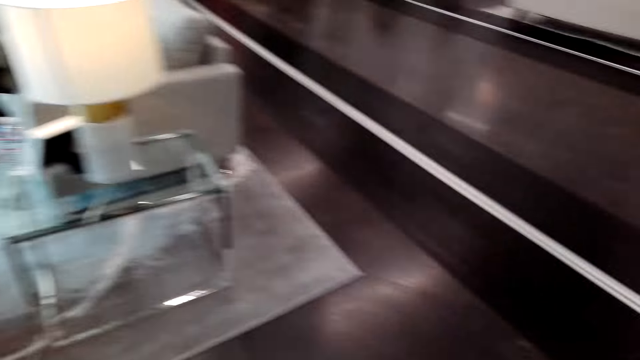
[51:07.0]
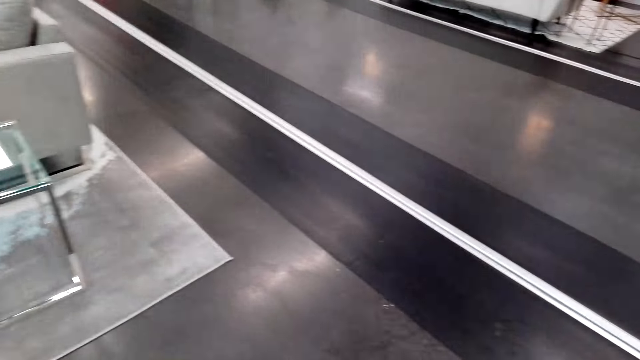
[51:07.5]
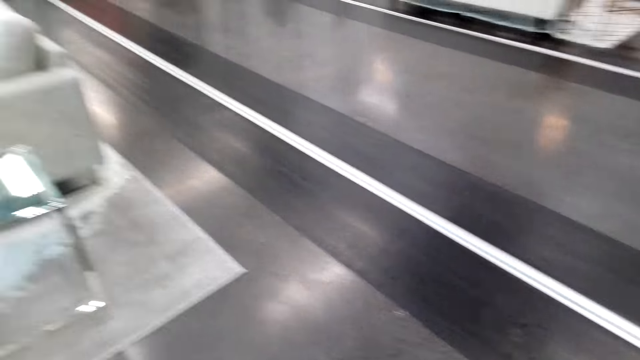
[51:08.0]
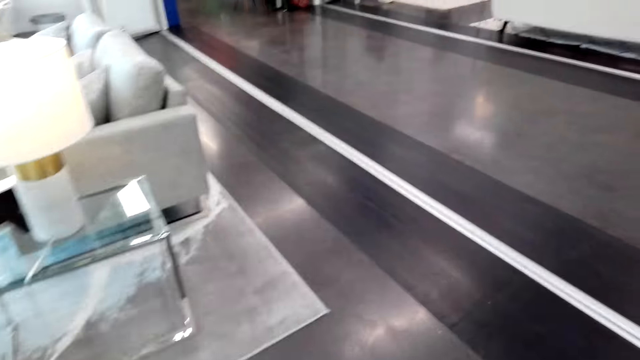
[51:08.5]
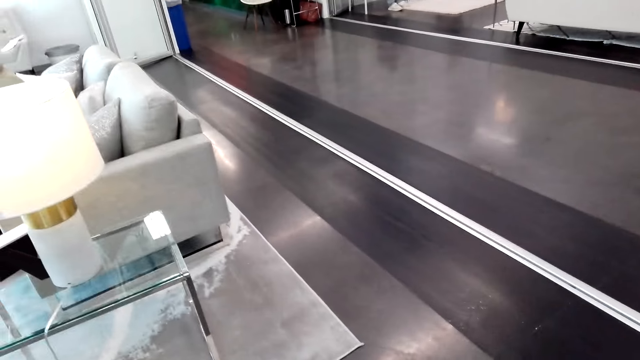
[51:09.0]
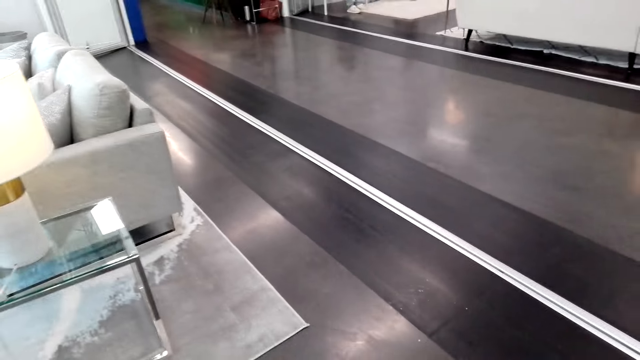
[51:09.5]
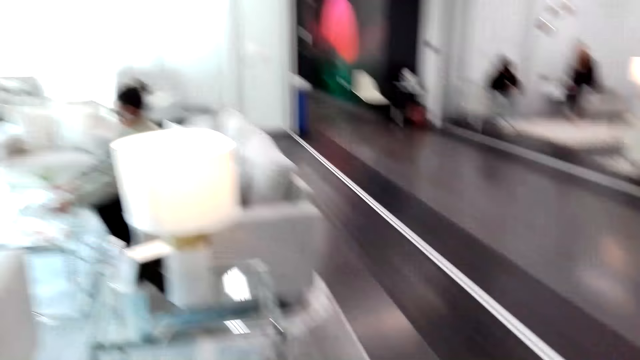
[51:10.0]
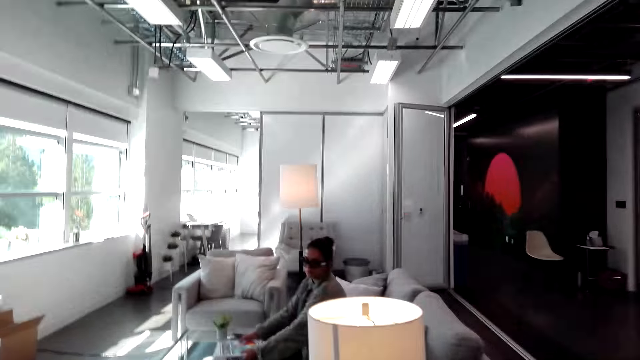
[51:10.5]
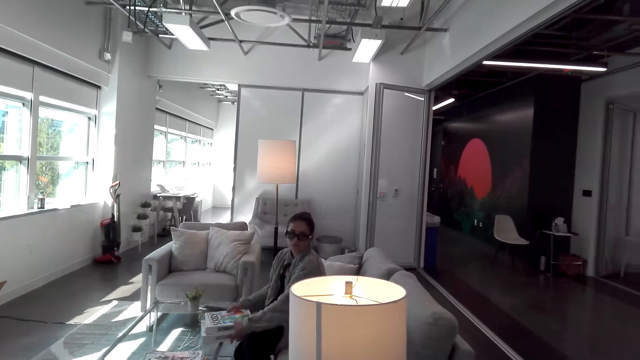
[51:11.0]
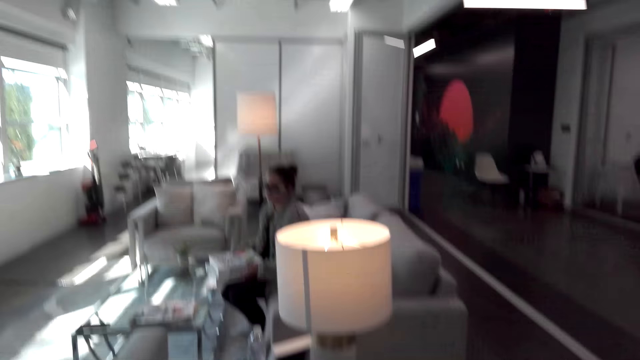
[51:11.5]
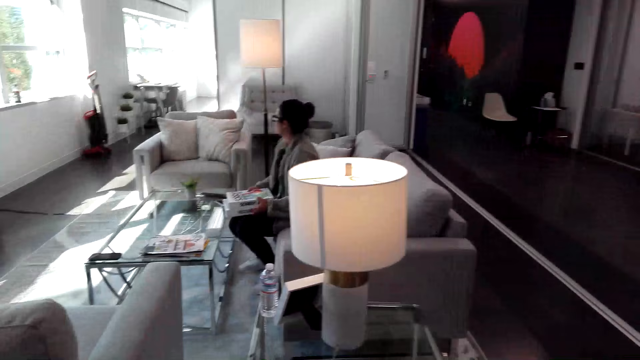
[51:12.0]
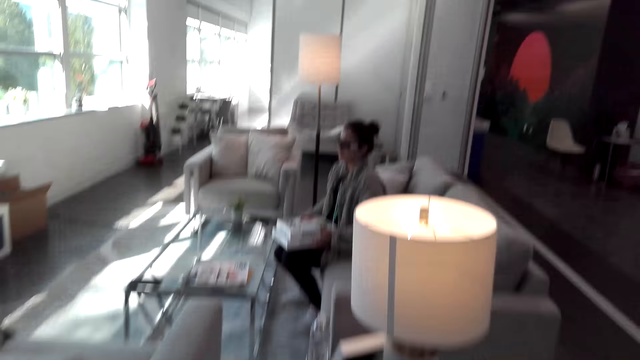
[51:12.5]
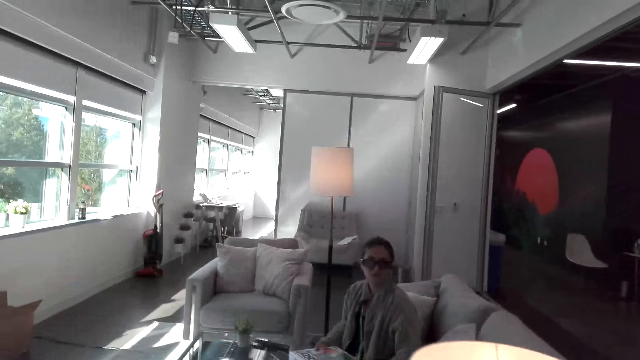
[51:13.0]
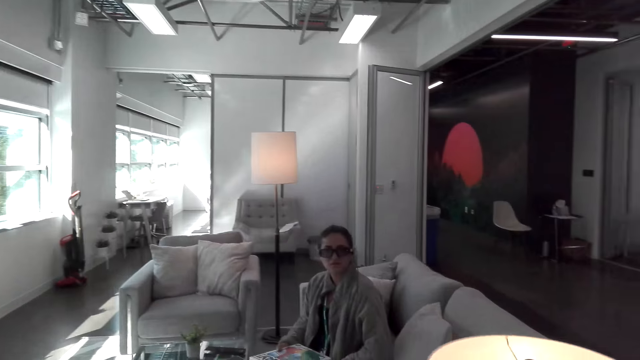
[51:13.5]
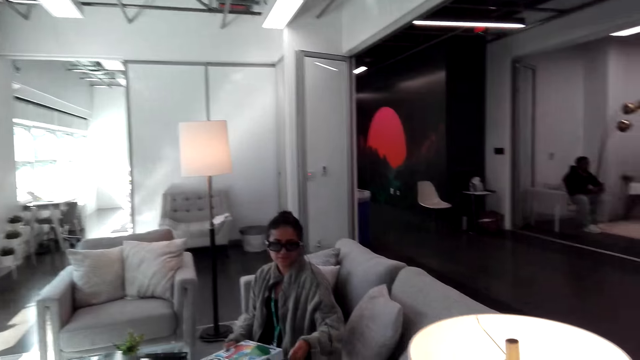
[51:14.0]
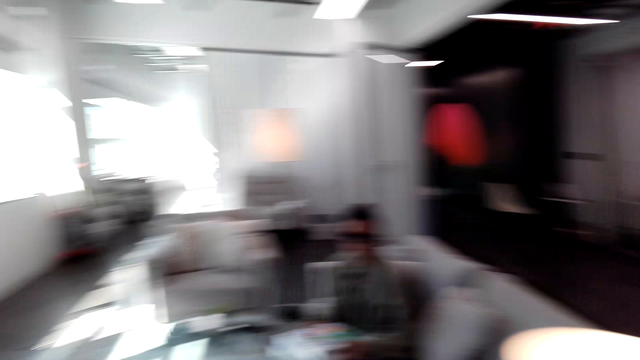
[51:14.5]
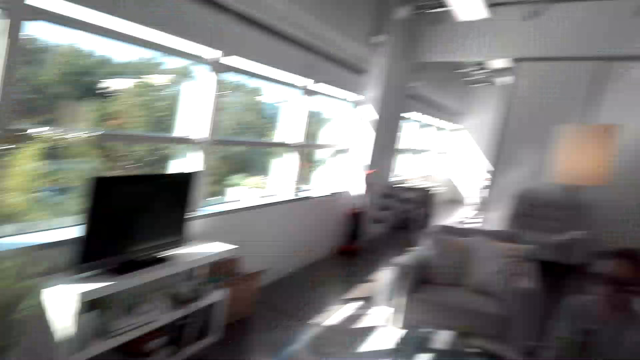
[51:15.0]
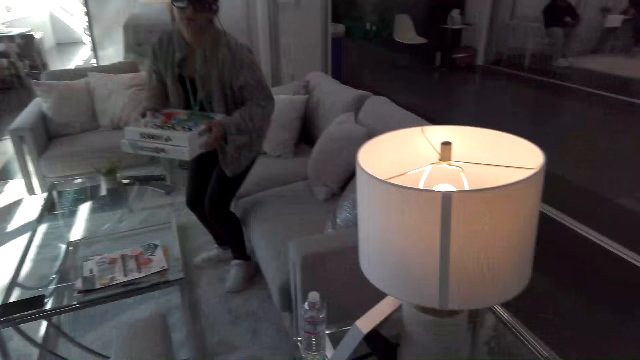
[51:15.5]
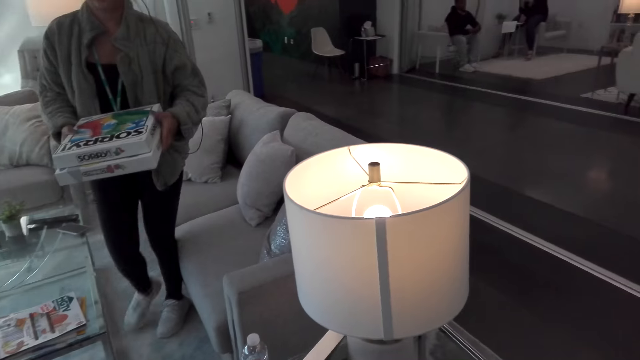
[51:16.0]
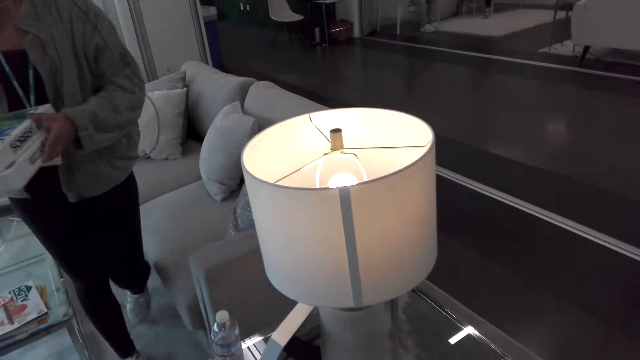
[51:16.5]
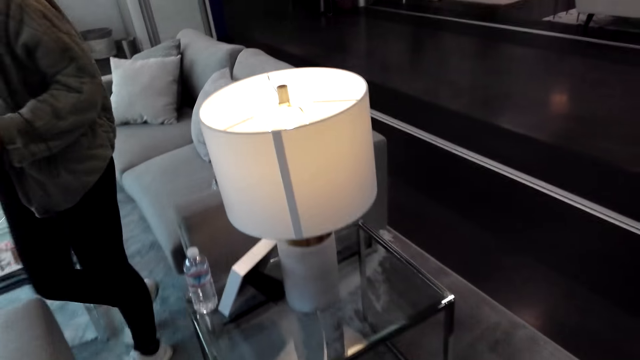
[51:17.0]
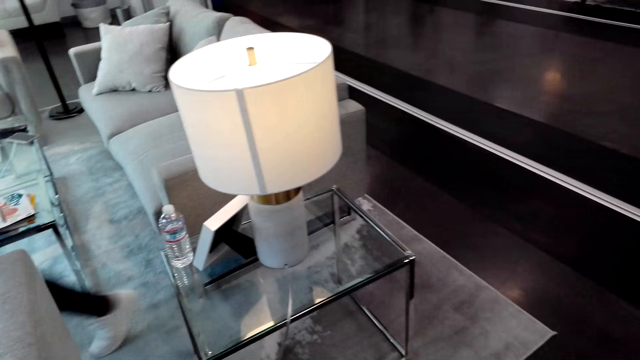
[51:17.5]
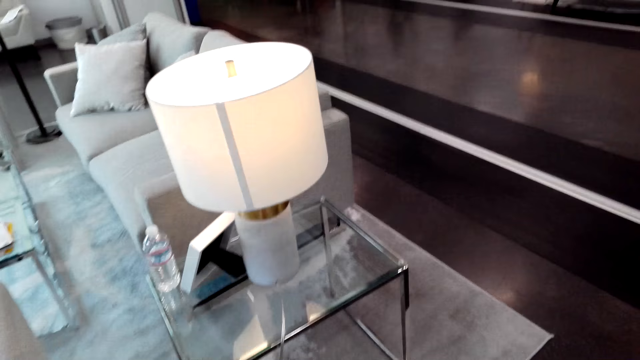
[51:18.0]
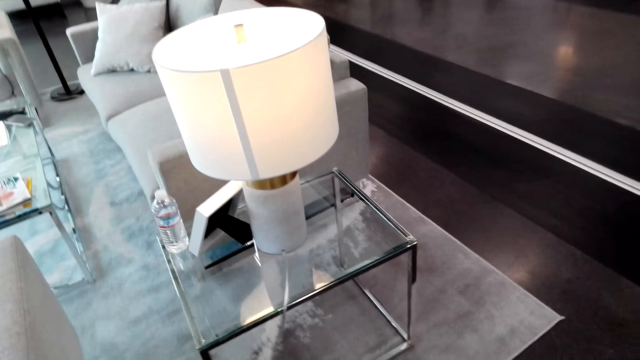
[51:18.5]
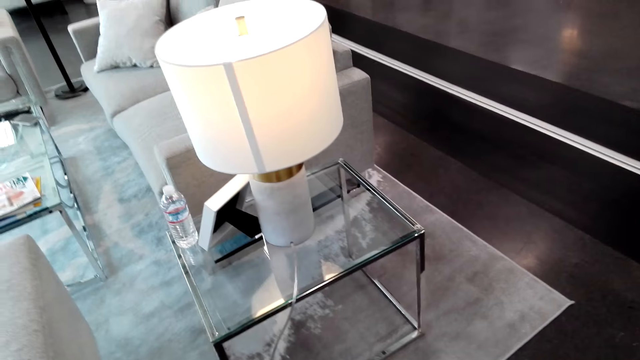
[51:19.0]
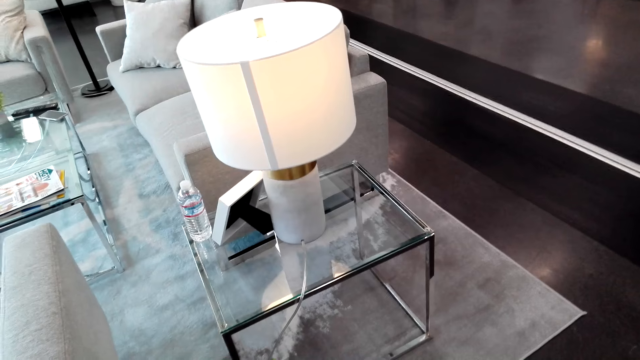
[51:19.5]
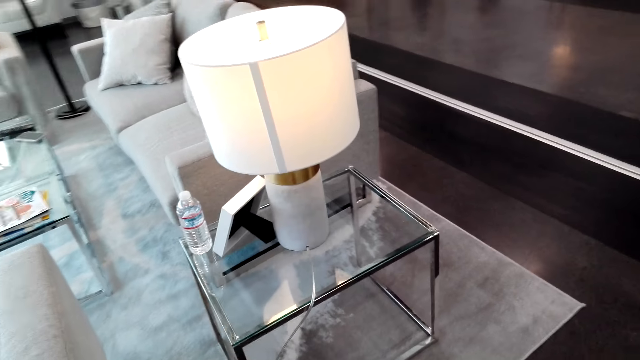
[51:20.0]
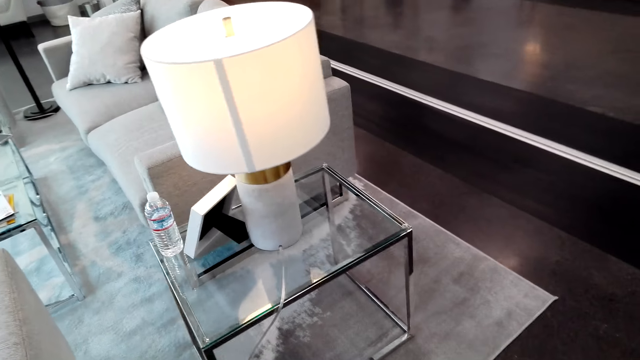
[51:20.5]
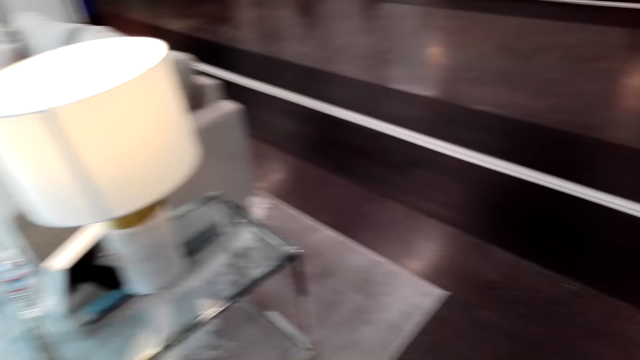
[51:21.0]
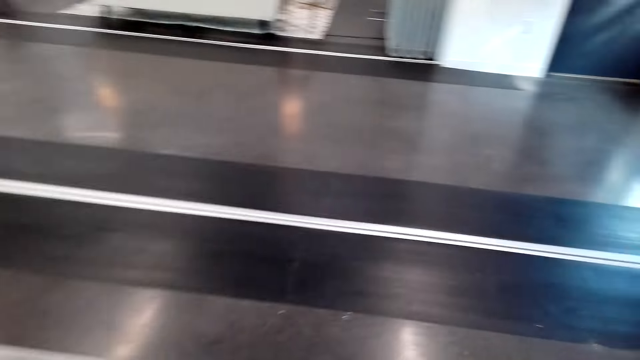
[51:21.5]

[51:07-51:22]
A woman holds books. The woman talks to the camera wearer. The camera wearer looks around. They talk to the woman. The woman gets up and walks around the house. The camera wearer looks around. They swipe the floor.

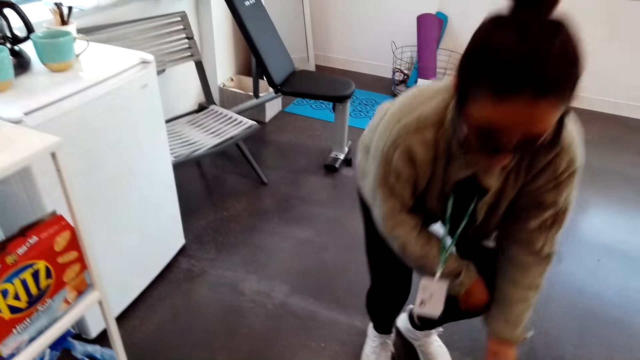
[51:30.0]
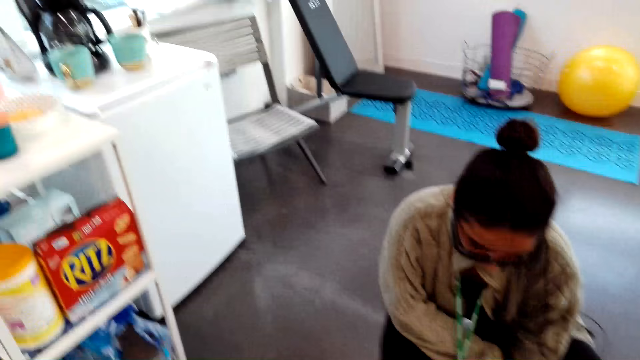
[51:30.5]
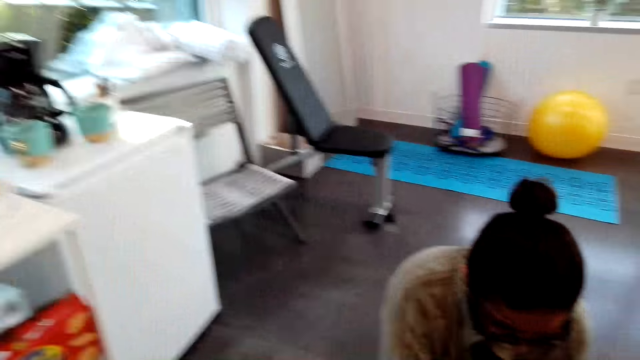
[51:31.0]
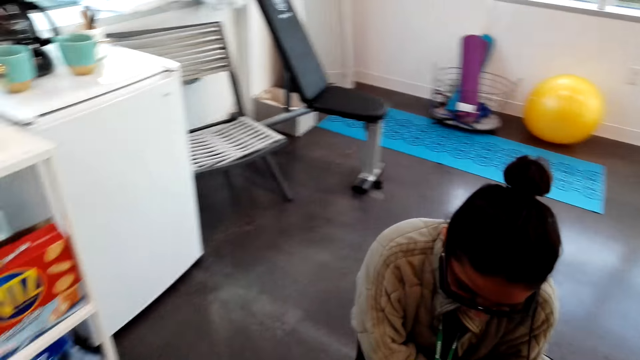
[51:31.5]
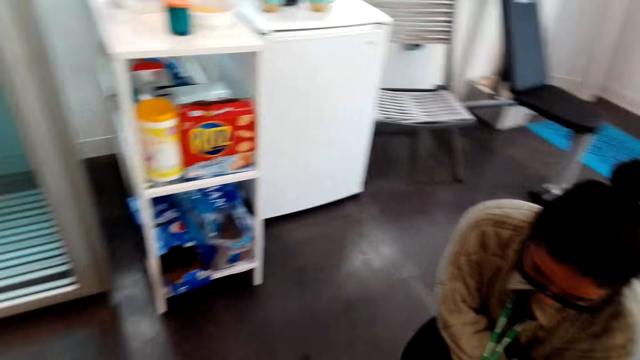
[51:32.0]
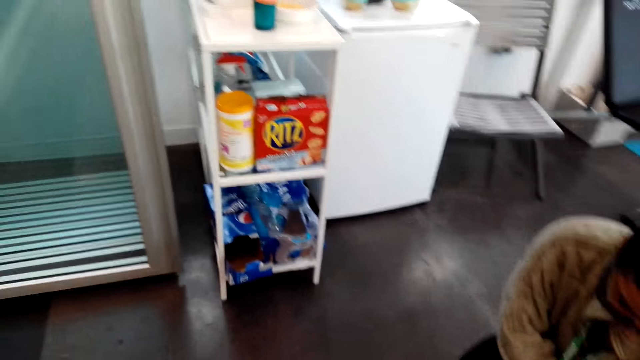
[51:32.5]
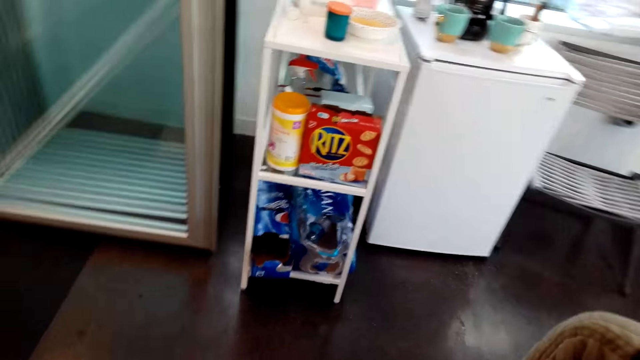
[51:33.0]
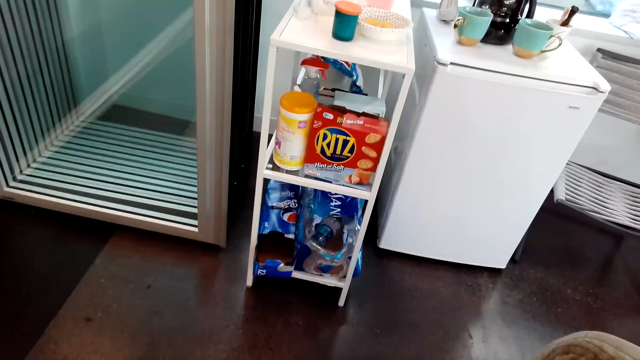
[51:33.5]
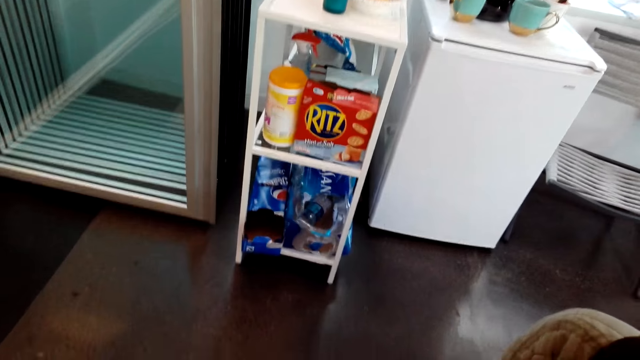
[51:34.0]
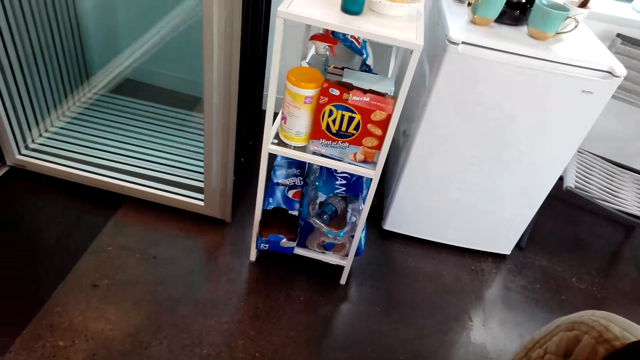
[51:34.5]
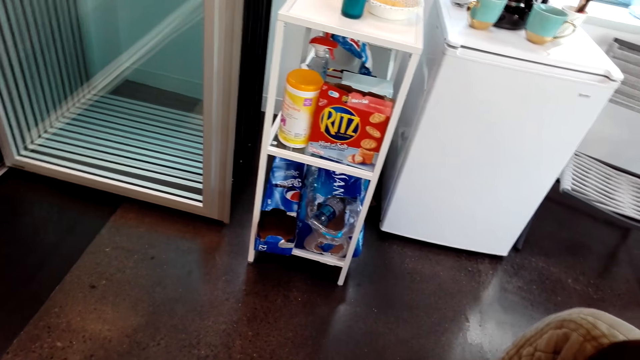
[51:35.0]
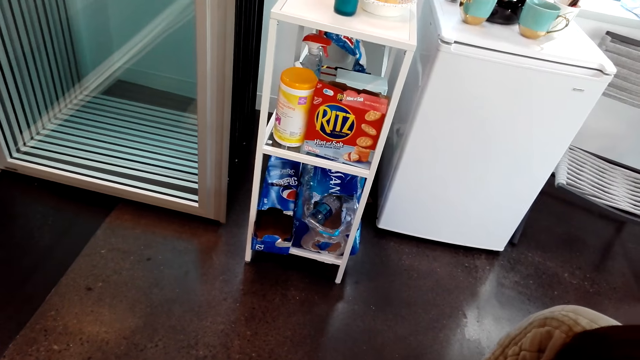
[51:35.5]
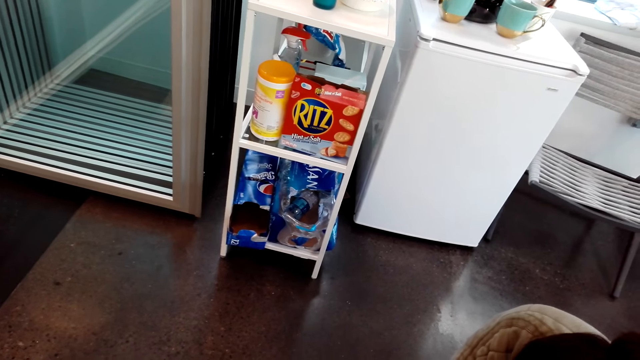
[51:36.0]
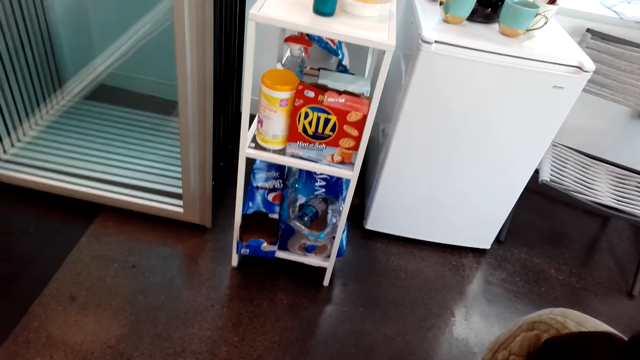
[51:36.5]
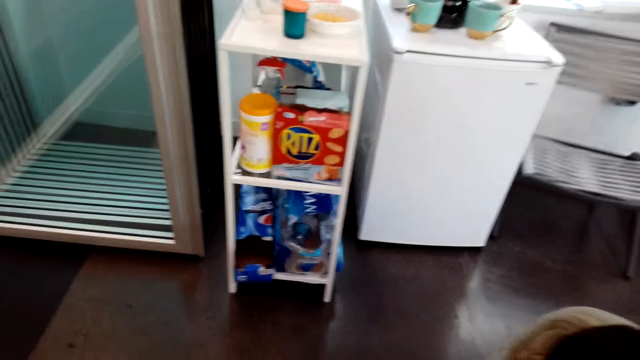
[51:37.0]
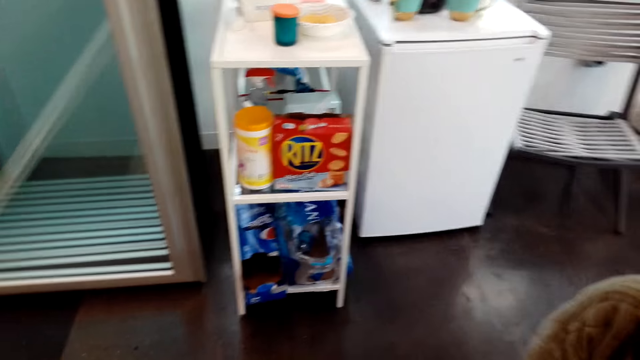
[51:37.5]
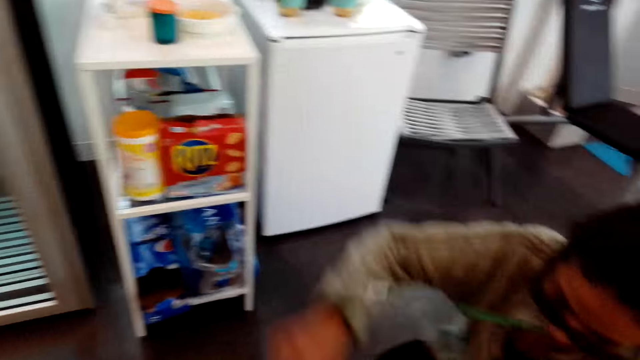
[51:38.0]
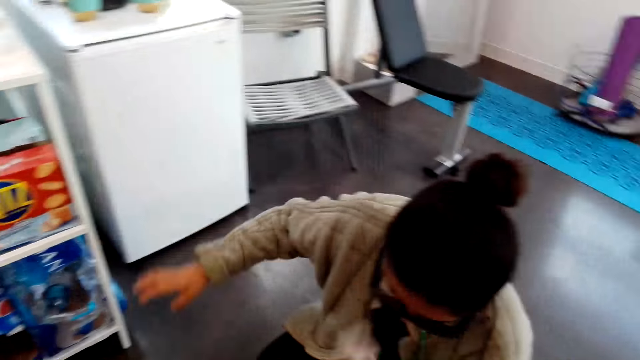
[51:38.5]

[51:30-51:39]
A woman squats down with a dustpan. The woman talks to the camera wearer. The camera wearer looks around.
